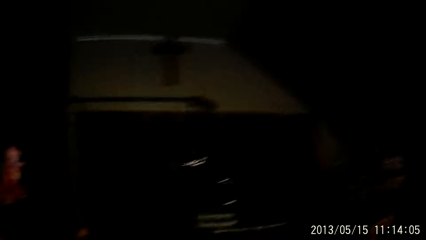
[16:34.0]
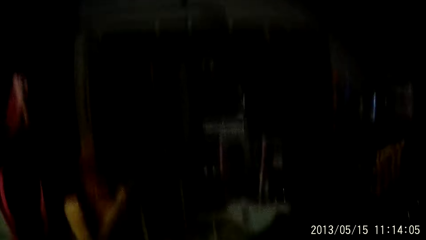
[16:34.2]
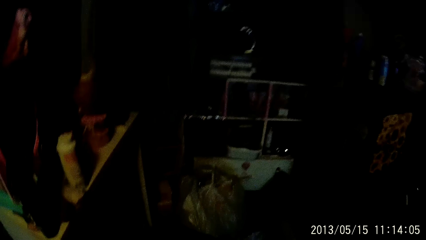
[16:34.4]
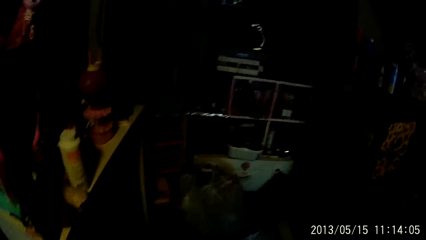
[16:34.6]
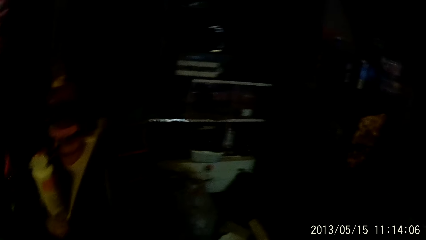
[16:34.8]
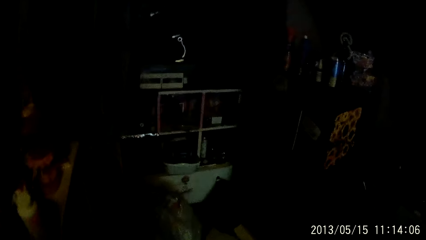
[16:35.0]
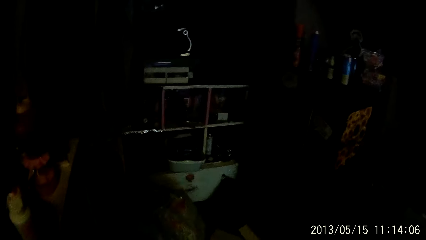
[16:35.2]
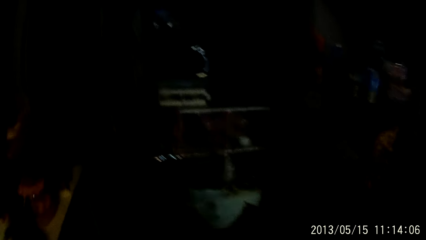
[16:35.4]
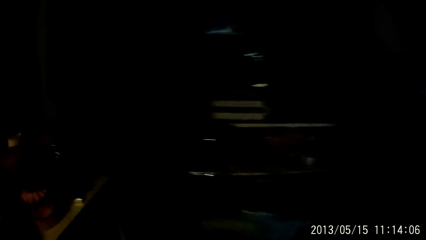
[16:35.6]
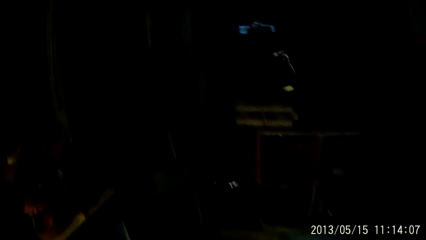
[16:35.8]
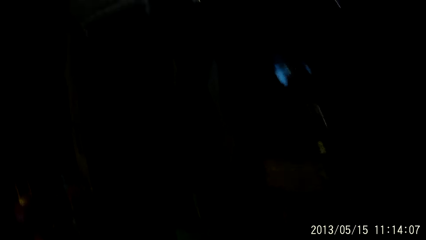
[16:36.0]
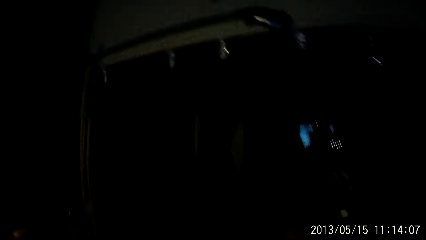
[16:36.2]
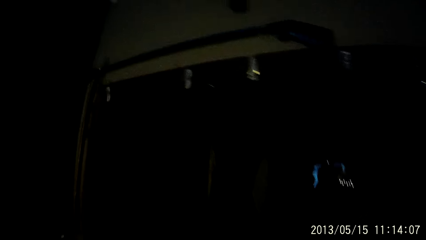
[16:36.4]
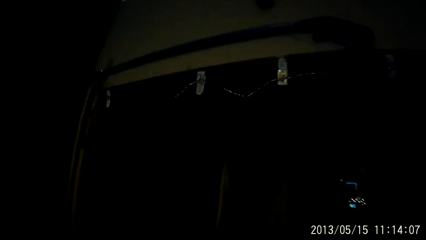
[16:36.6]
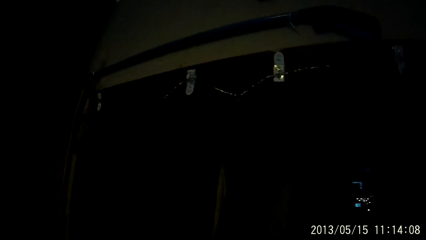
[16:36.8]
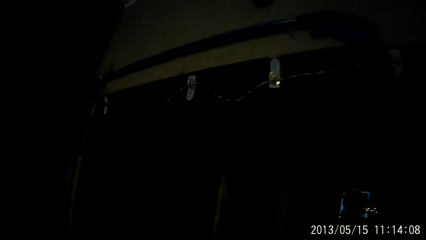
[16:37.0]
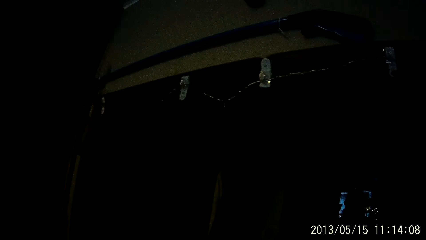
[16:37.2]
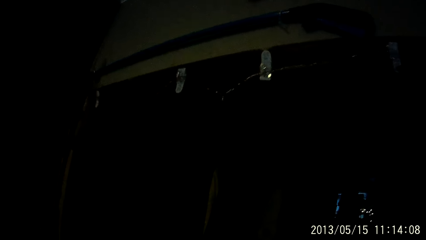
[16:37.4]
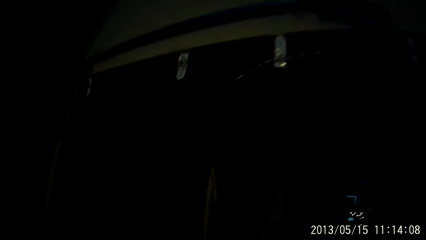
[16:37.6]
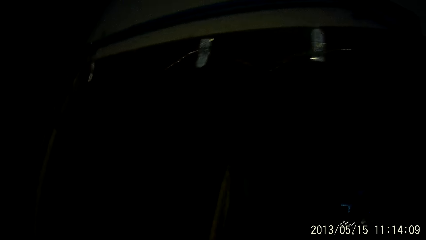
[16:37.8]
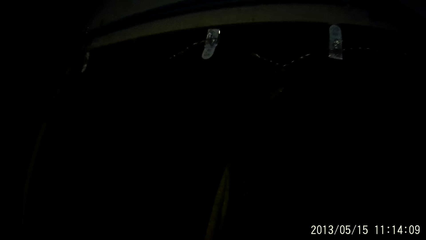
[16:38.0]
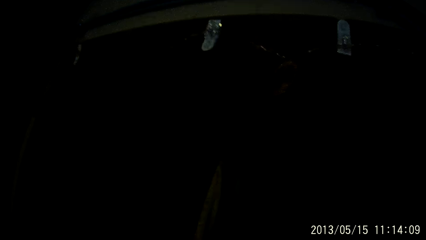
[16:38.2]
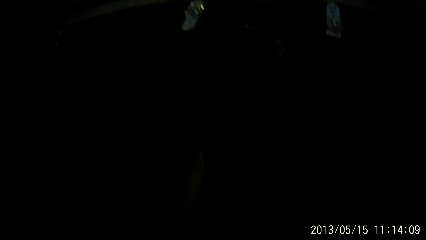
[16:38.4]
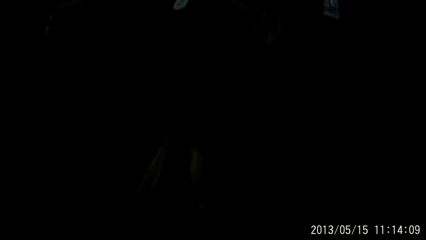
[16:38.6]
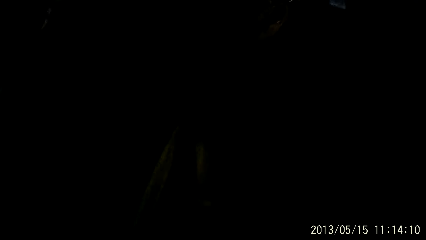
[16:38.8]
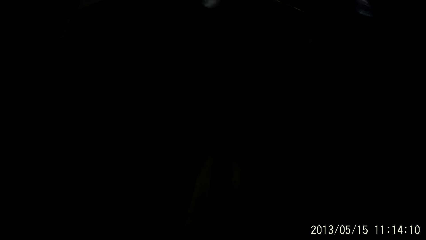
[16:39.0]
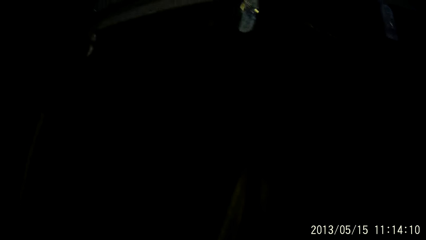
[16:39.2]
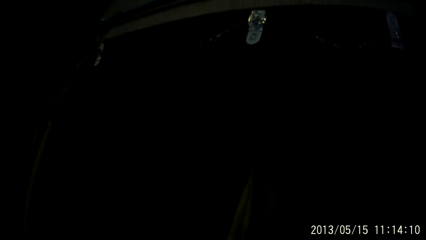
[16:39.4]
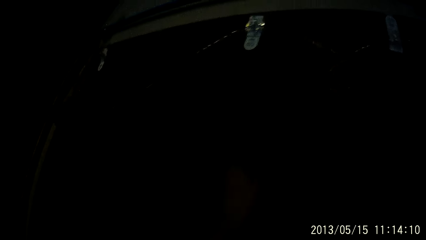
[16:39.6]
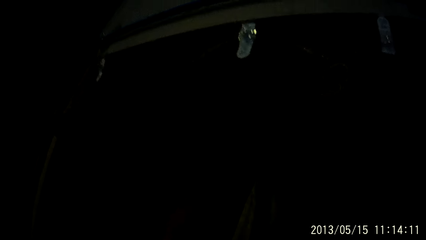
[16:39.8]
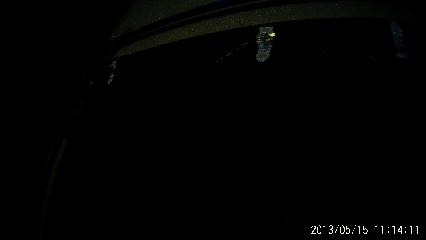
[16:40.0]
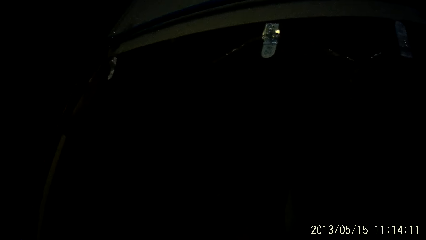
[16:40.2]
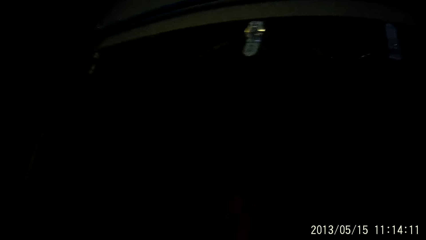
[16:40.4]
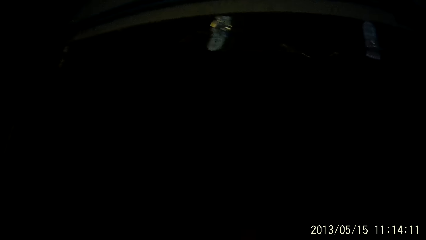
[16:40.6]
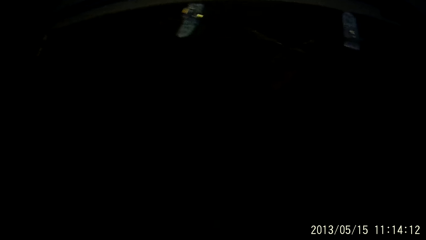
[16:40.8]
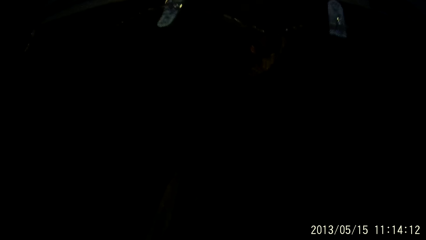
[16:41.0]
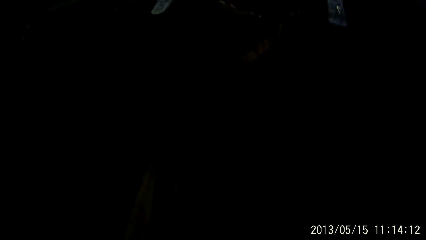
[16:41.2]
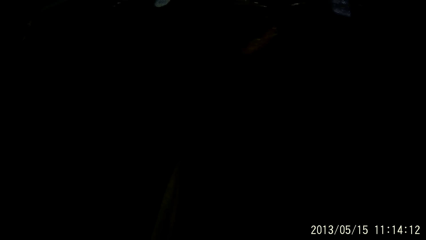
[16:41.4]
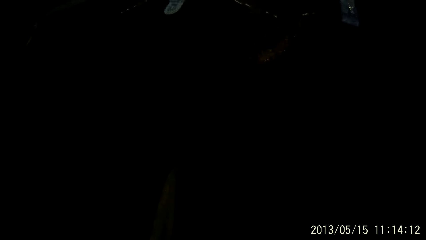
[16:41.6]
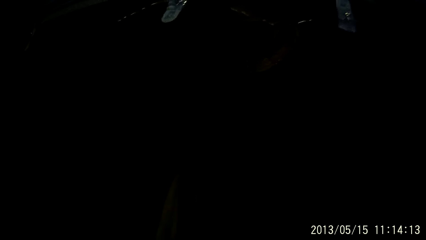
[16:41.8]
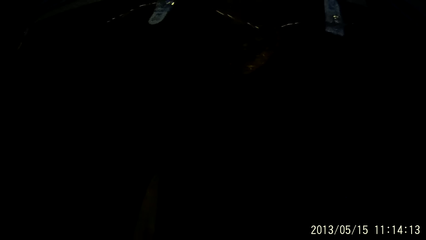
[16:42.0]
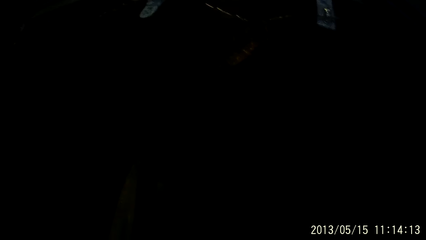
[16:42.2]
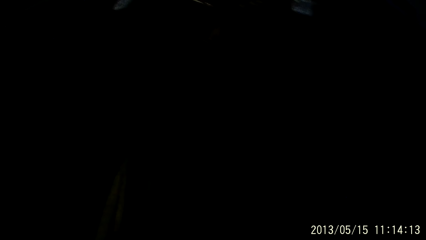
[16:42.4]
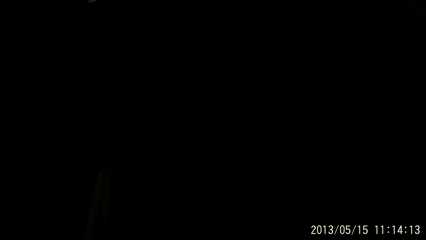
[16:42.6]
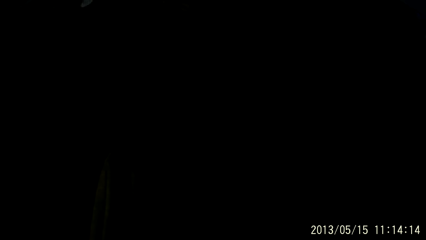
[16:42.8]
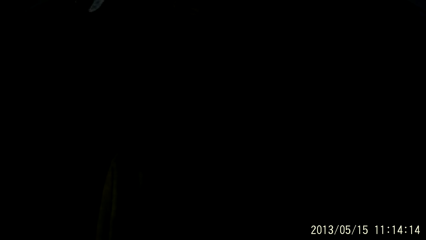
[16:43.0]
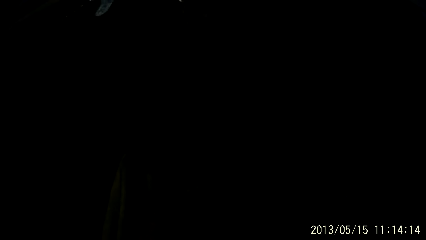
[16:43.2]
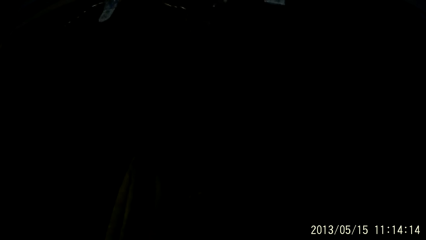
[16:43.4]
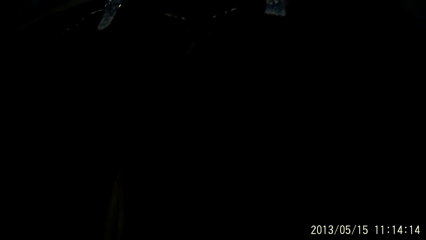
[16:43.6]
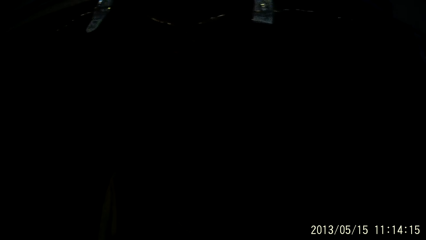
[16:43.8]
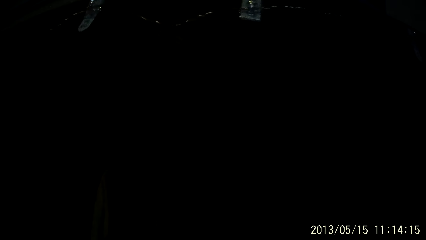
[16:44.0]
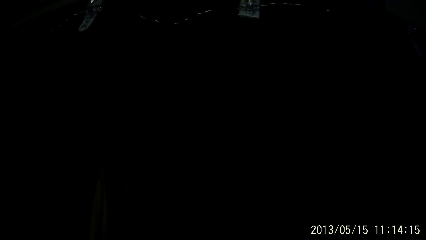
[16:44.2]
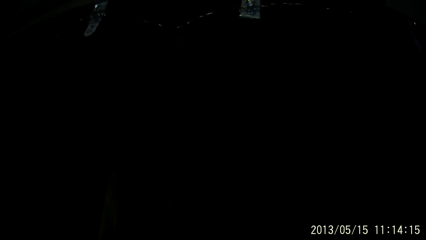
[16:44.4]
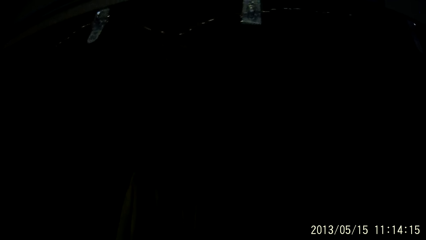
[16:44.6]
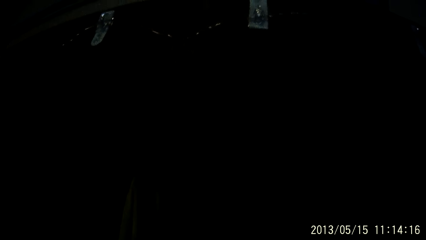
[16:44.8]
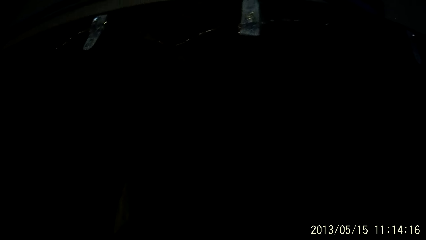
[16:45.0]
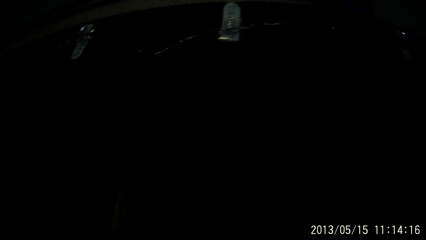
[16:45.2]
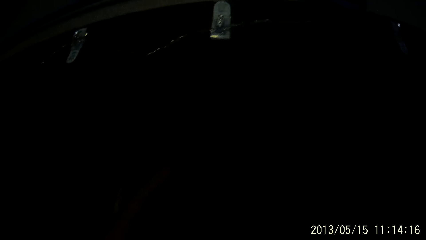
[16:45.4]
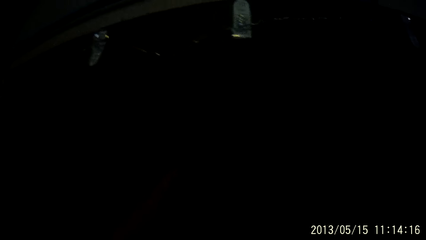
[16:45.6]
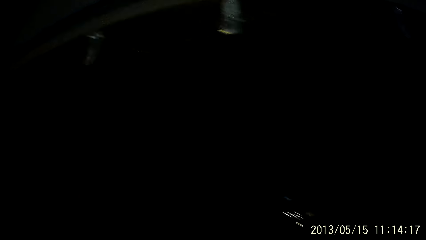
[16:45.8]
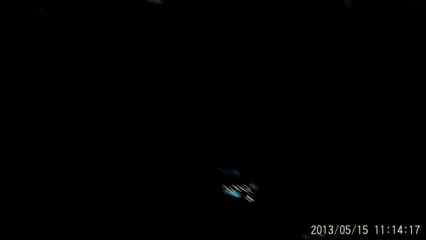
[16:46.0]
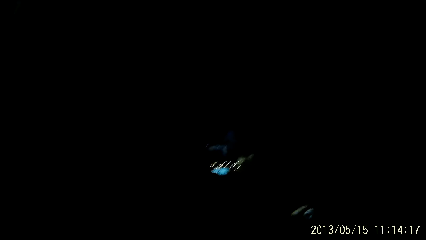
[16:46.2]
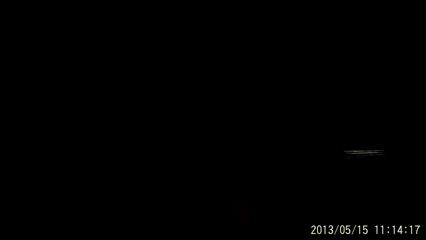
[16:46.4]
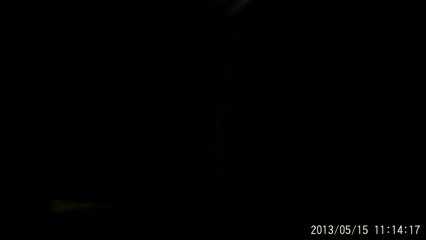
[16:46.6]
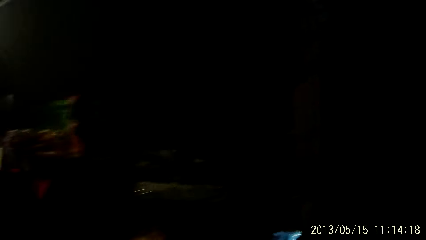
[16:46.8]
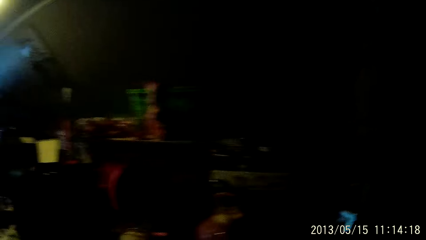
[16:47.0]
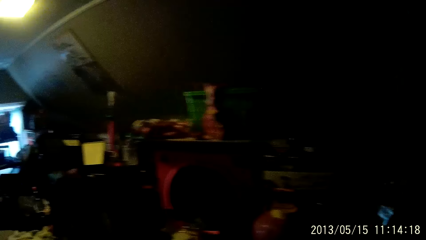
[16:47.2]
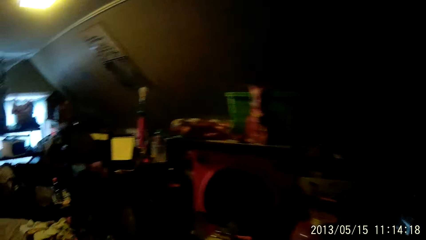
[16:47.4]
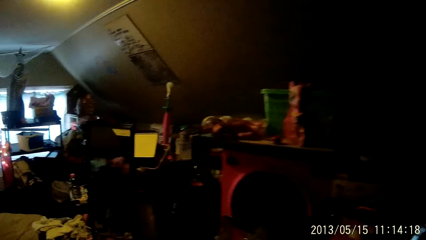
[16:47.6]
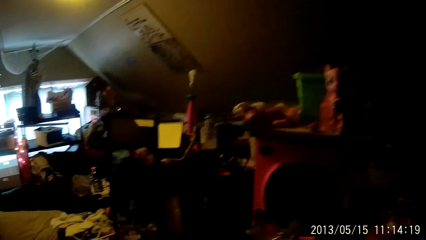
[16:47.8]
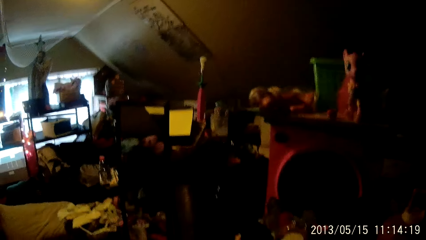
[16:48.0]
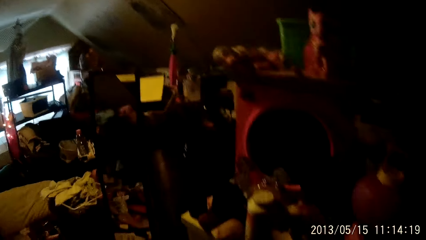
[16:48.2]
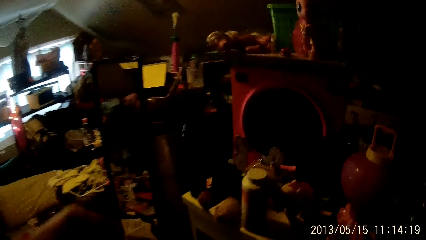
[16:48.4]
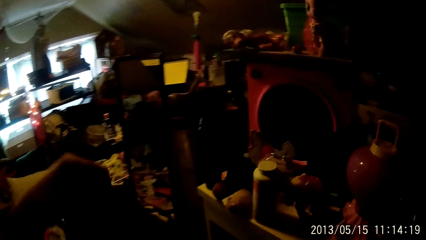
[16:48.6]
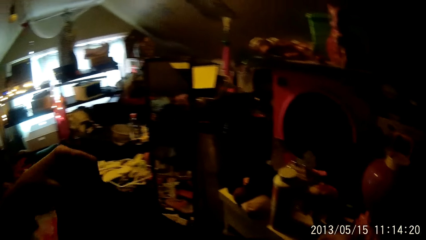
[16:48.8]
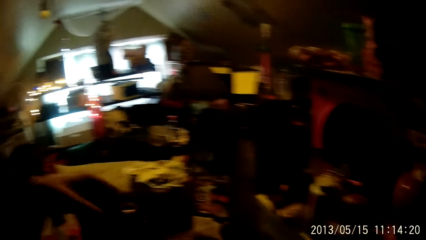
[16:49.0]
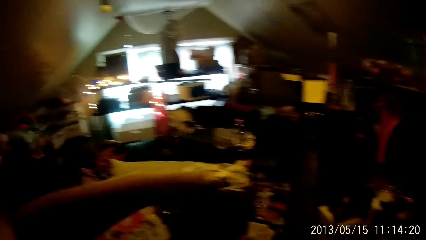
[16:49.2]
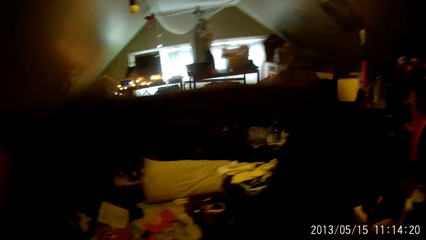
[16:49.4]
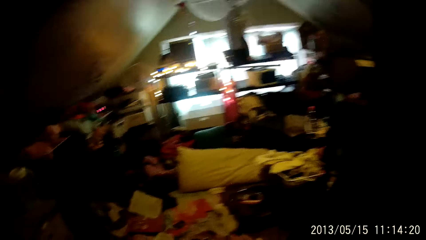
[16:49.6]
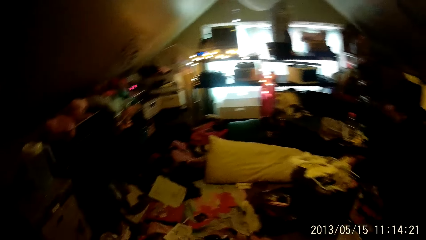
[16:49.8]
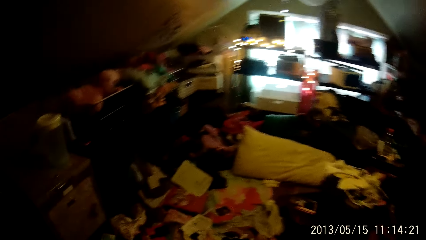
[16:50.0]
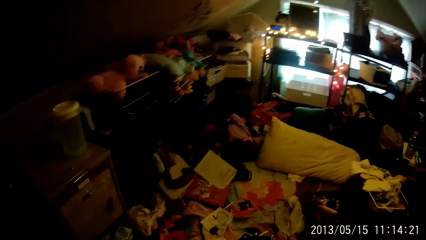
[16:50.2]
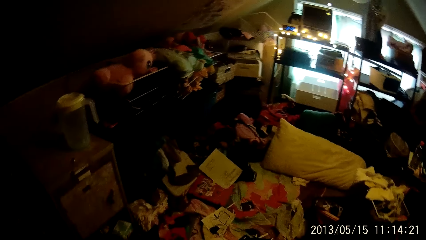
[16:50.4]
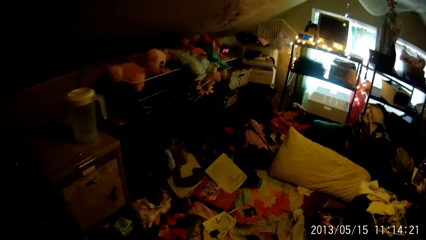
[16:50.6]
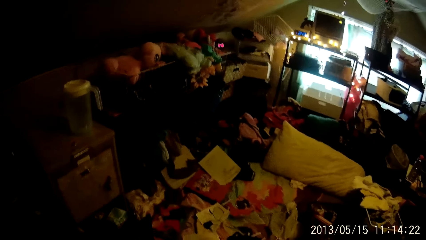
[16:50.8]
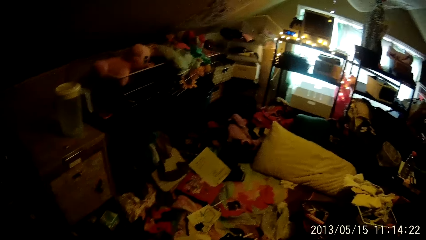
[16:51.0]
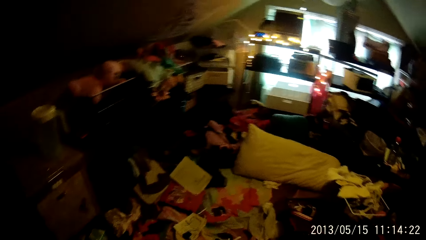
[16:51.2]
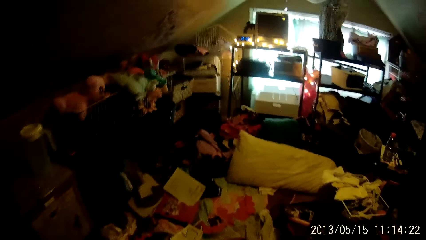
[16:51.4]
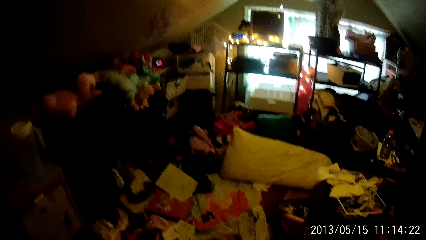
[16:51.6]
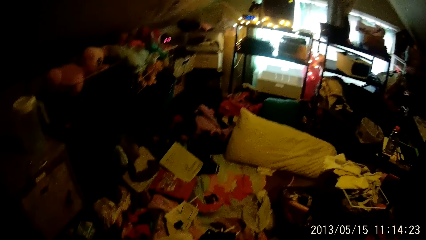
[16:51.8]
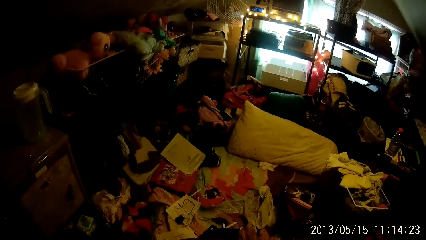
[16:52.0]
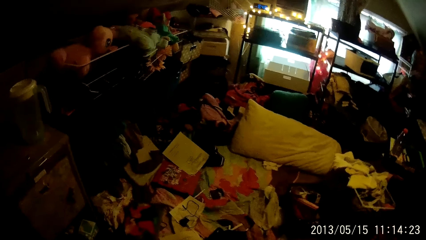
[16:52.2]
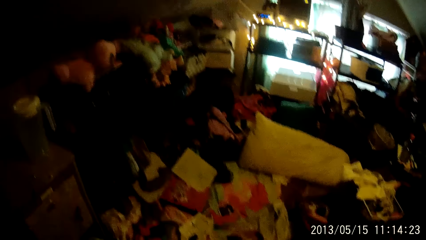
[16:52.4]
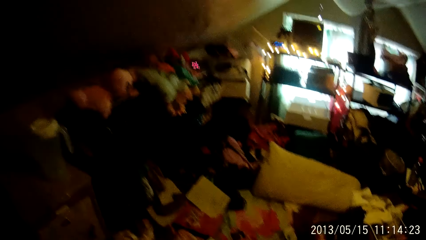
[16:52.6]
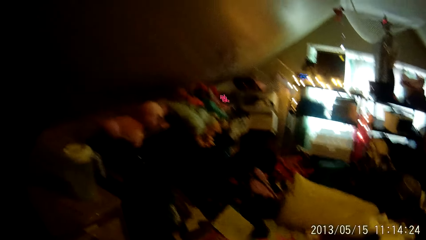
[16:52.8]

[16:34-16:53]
The camera wearer walks towards a window. She straightens a cloth in her left hand.
